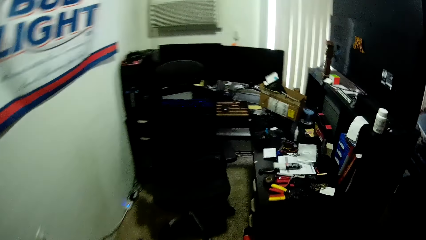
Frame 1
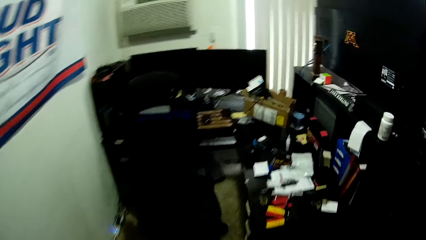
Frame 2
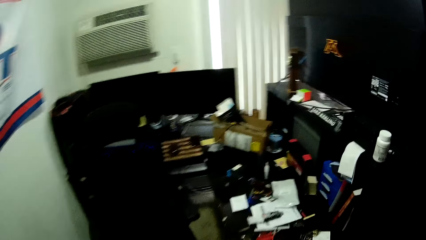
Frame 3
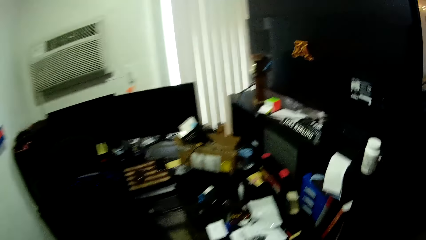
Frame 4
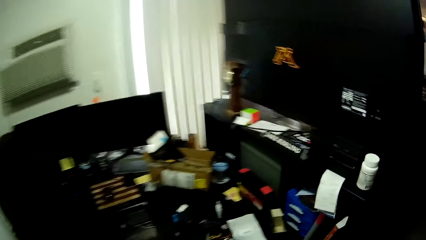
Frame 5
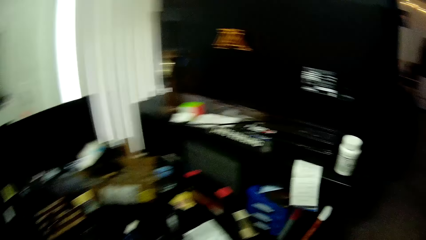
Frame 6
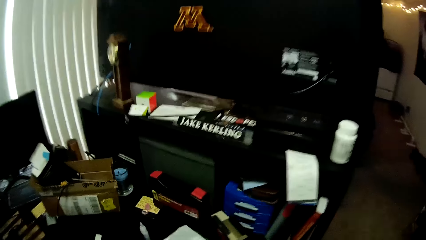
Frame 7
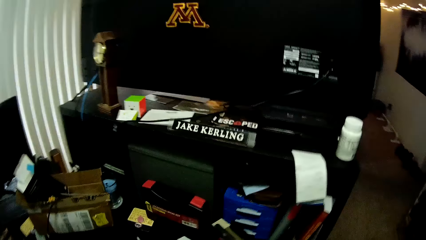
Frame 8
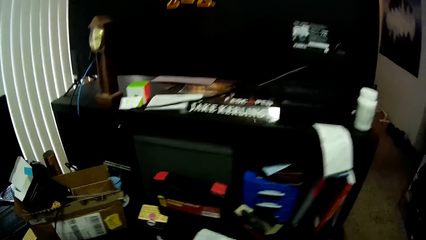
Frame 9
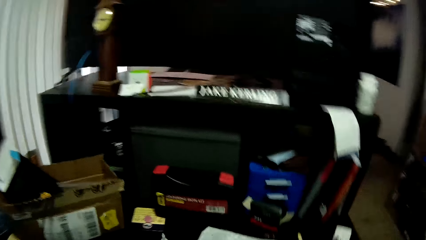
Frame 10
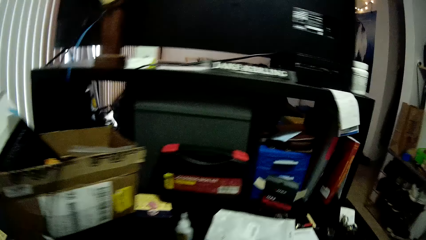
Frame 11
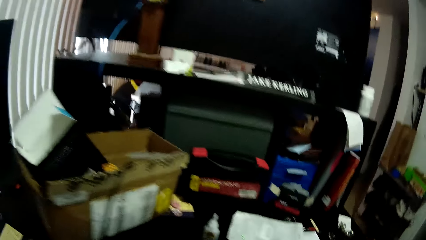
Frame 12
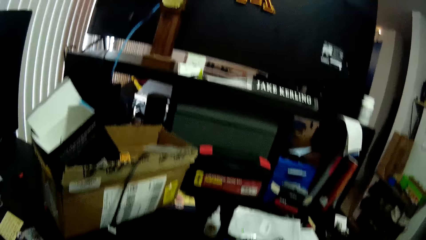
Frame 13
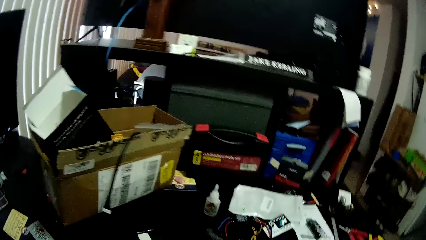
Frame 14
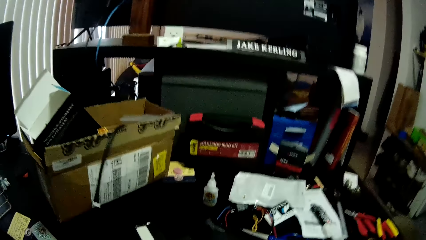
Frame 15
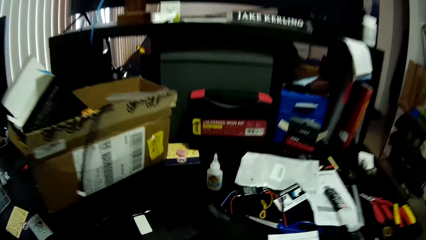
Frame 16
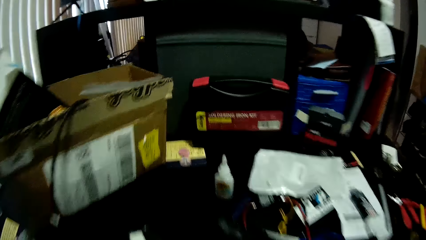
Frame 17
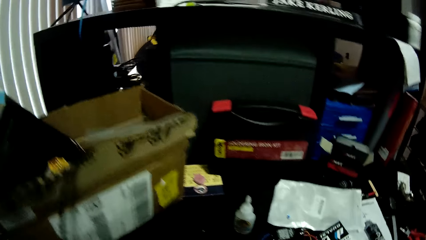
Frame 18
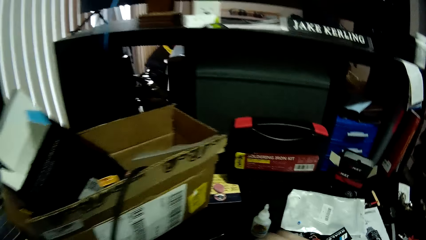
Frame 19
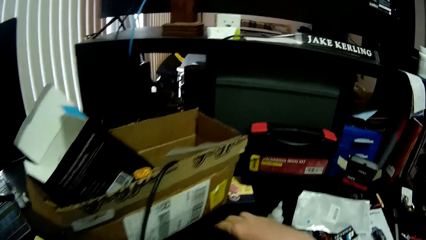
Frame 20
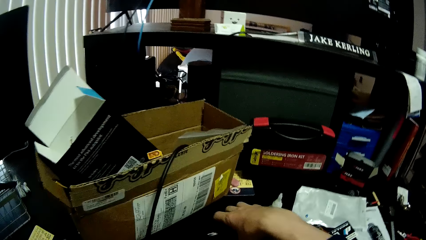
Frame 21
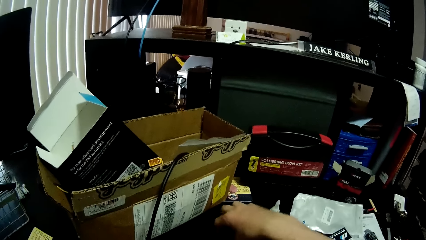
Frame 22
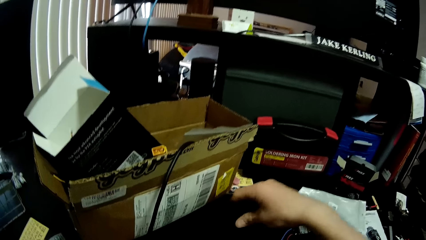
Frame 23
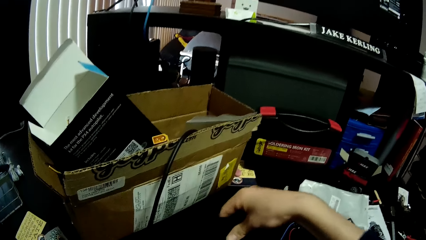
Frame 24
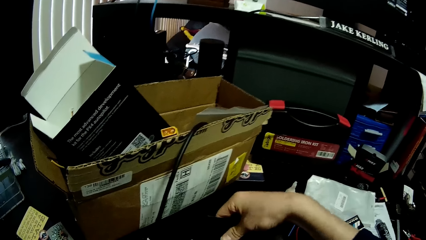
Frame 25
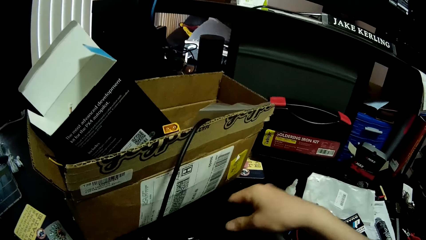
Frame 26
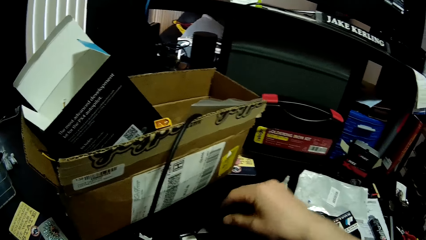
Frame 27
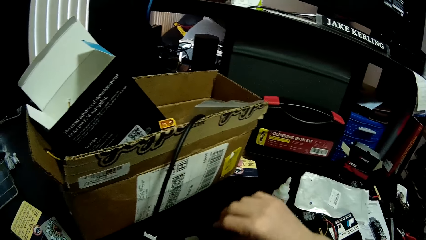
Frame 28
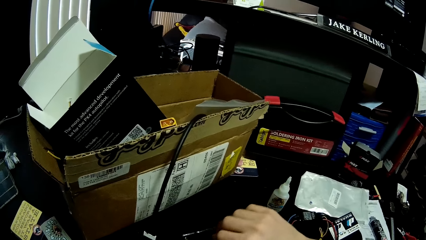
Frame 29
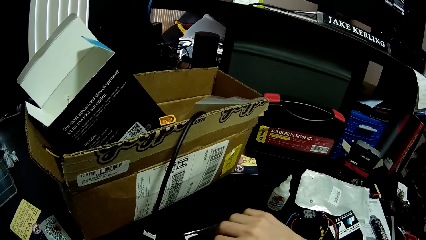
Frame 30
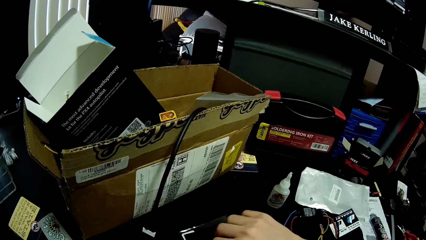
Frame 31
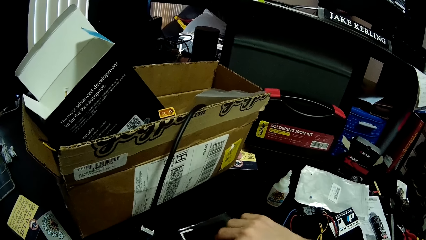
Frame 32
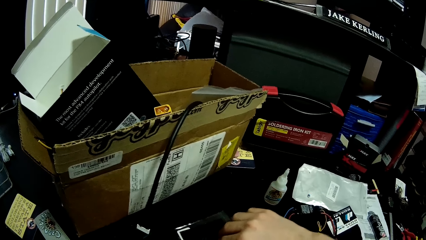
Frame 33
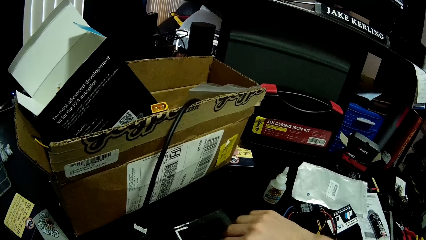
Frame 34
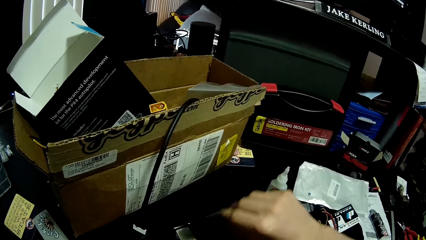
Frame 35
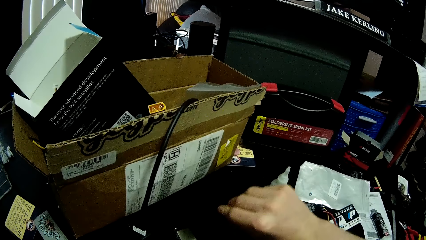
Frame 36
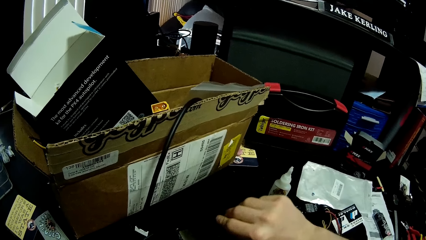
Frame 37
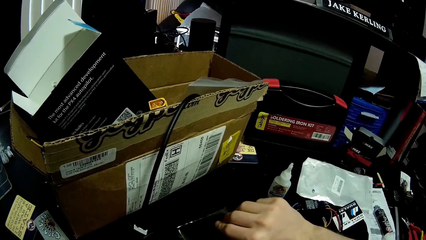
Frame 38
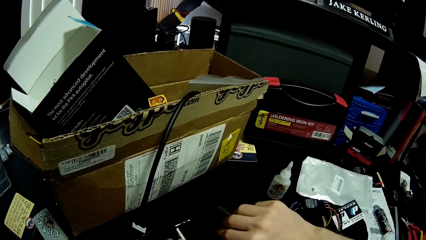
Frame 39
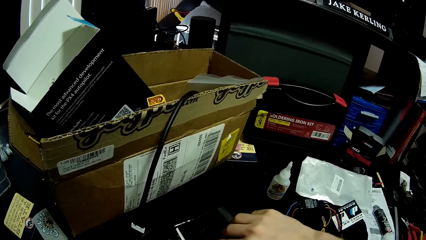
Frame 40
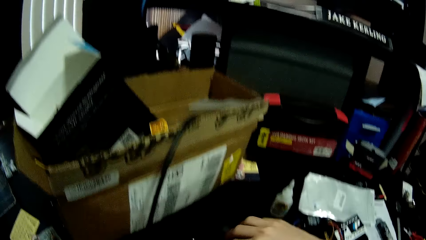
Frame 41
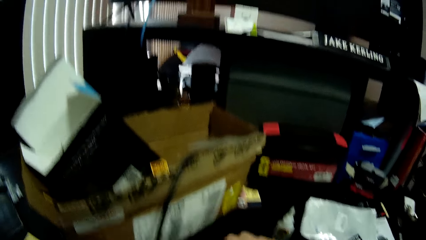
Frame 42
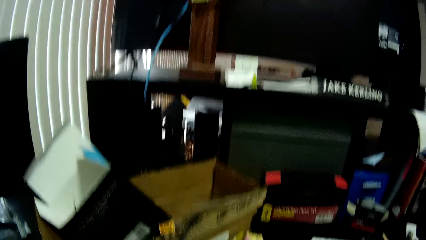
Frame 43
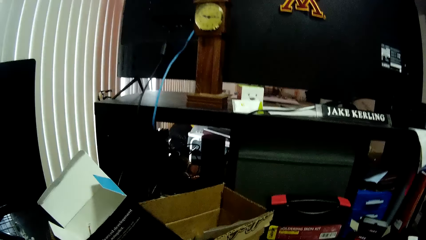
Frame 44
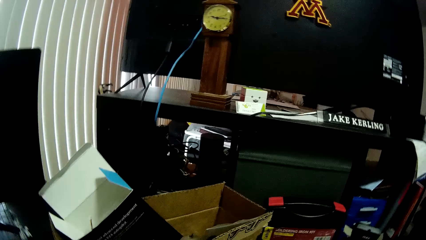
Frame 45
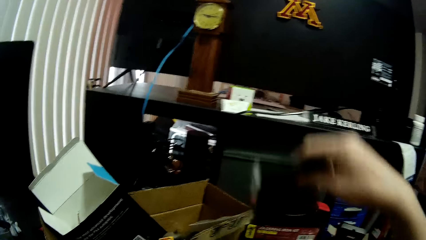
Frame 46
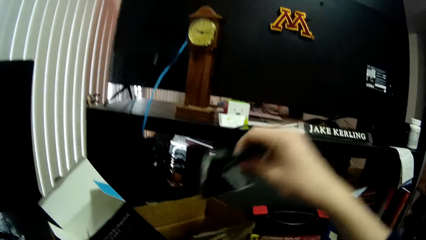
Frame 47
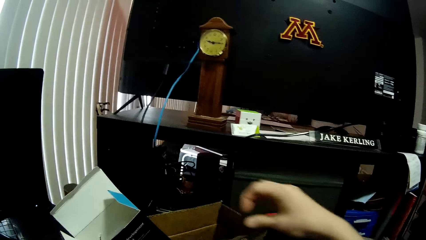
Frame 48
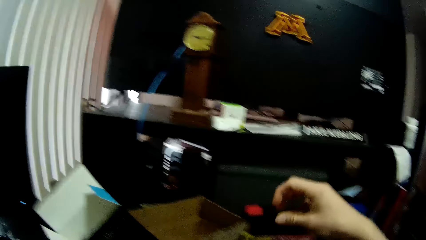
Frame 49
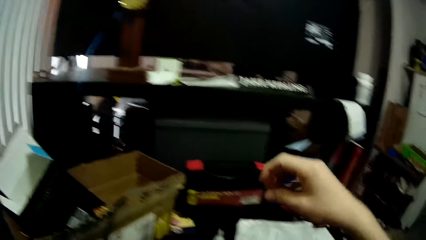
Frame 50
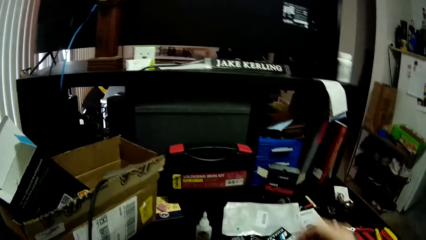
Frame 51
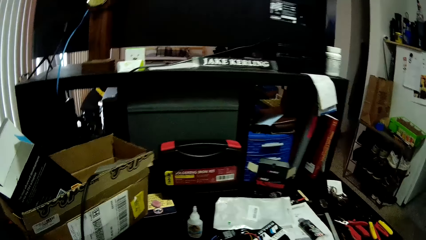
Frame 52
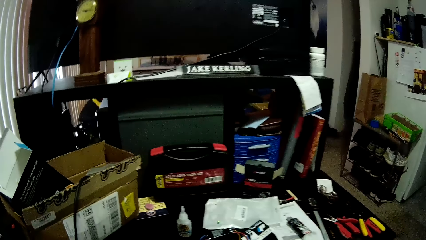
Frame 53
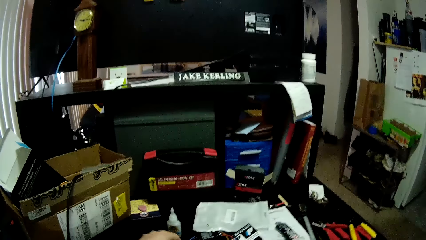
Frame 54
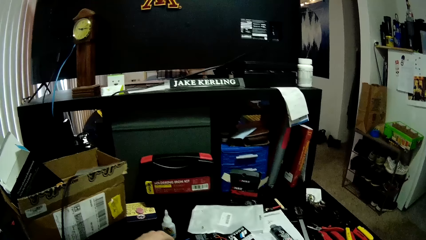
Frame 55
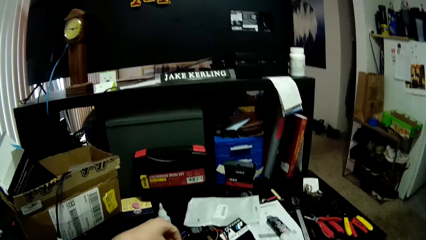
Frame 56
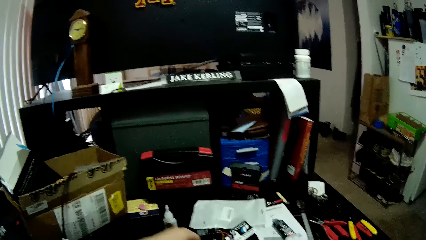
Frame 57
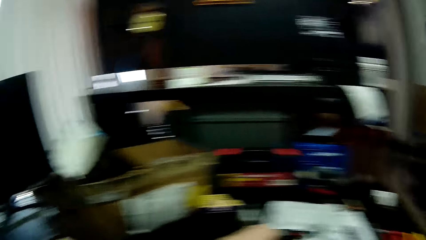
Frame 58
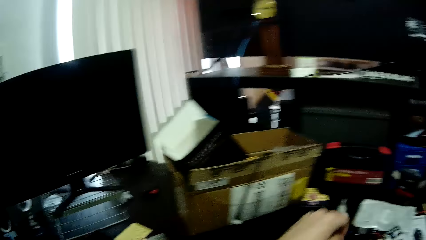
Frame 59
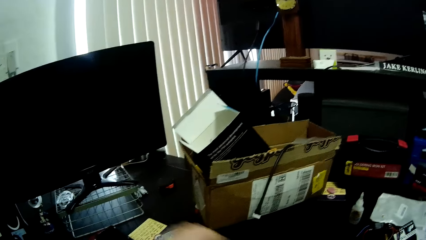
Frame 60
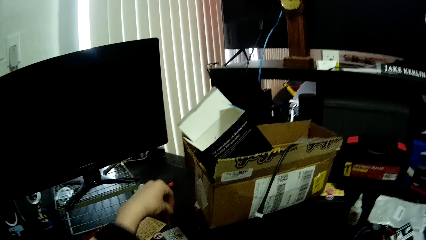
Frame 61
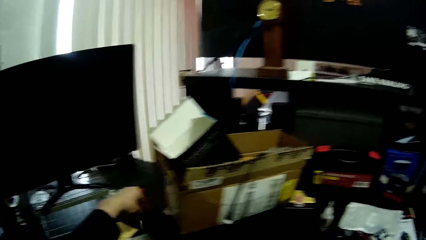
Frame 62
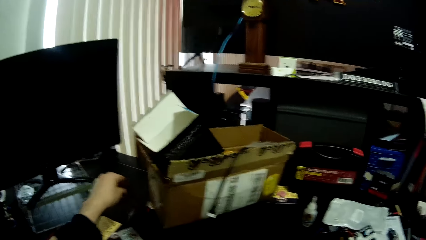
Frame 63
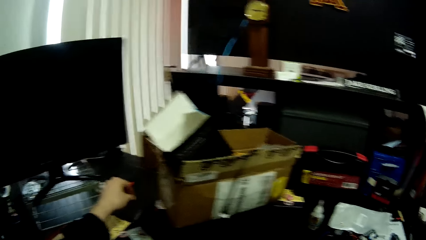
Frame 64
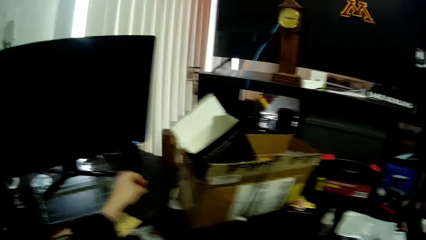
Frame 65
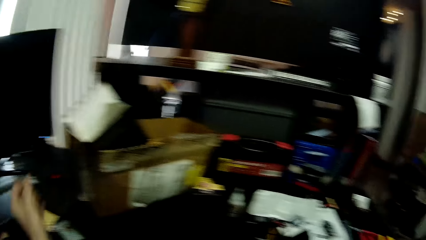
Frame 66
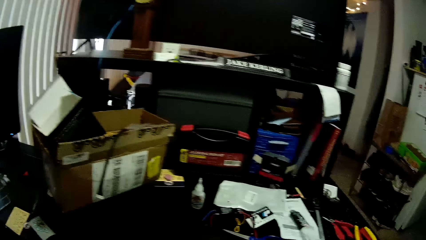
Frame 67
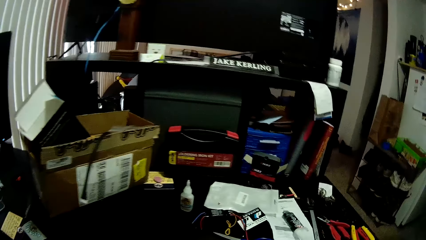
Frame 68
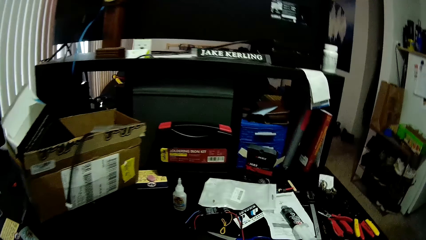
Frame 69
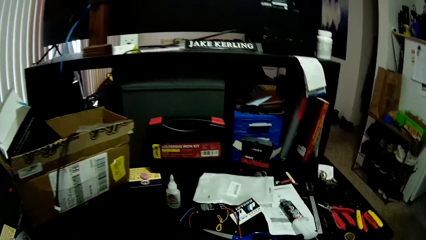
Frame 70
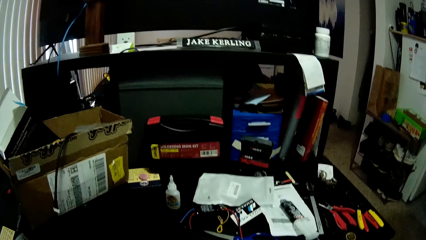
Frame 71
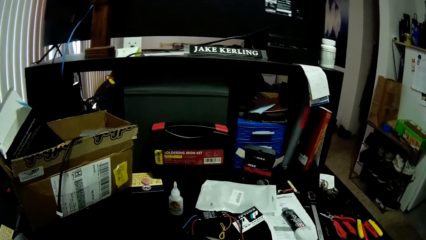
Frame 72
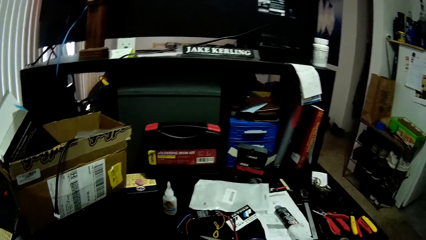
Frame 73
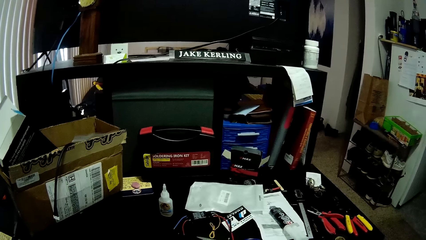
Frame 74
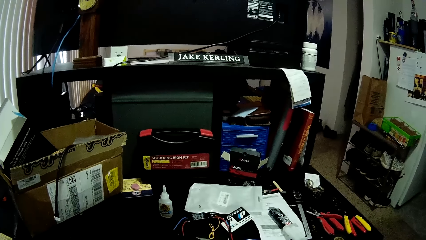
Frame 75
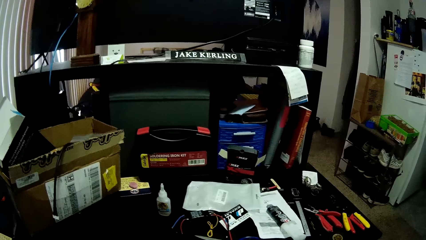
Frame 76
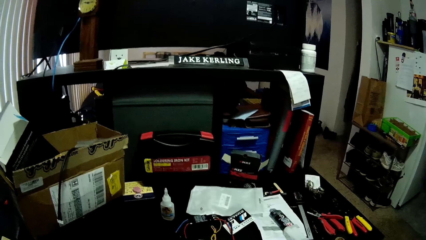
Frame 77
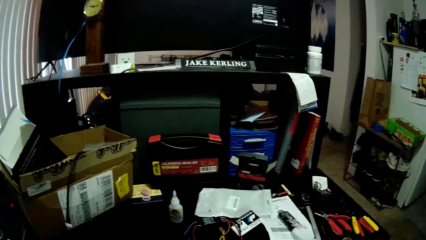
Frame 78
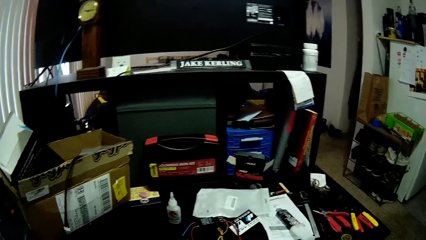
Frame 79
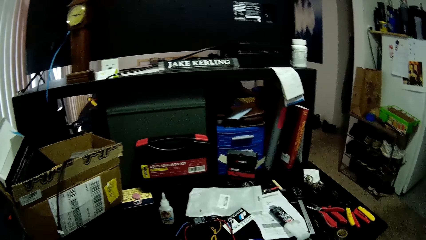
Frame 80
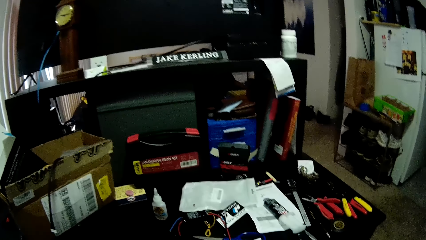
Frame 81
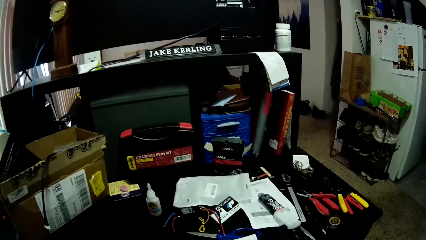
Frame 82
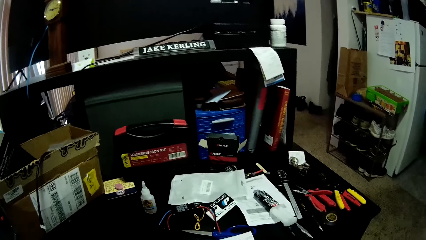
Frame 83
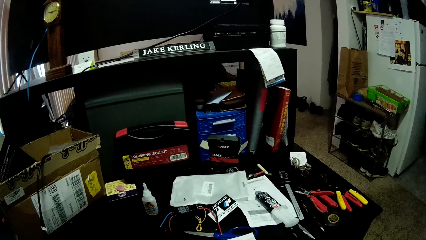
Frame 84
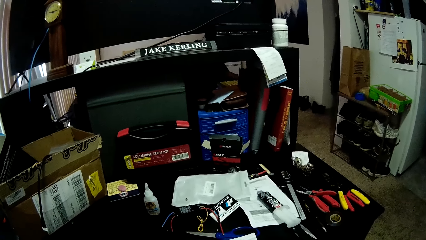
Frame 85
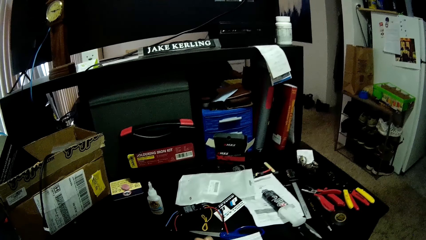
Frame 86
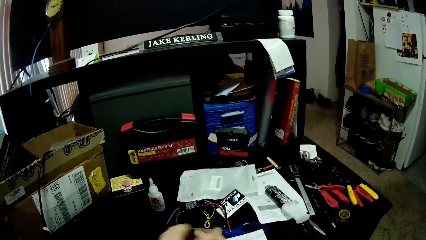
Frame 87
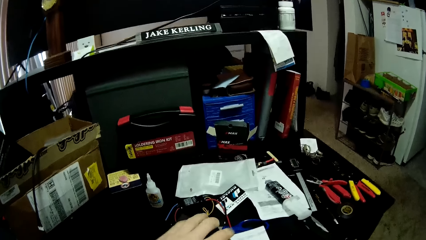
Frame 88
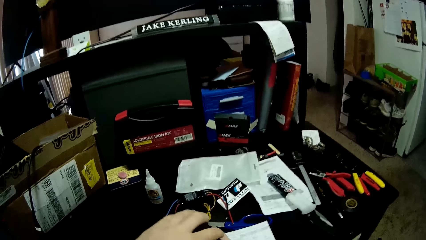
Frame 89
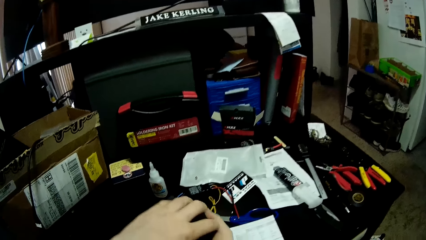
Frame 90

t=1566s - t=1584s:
The camera wearer sits at the workstation. They hold something. They put a pack into the carton. They look at the clock. They look on the soldering iron kit. They look around the table.
